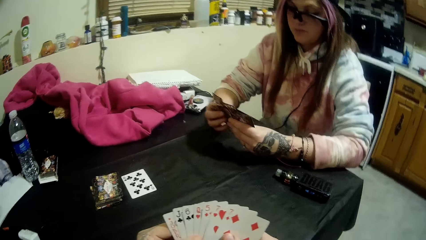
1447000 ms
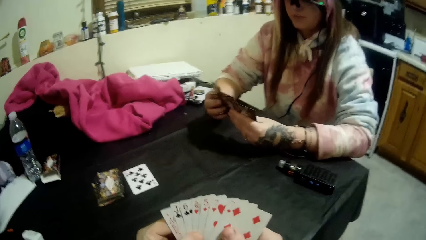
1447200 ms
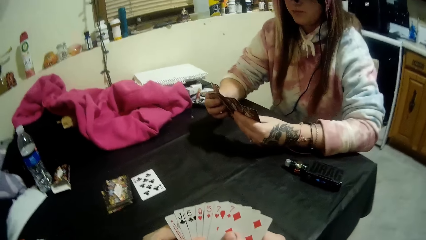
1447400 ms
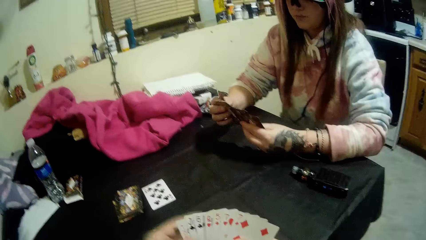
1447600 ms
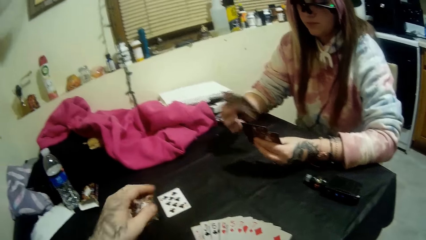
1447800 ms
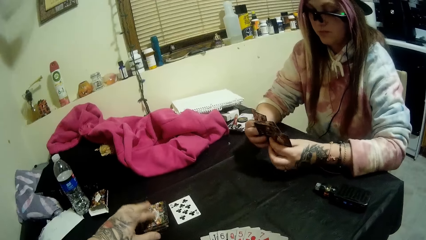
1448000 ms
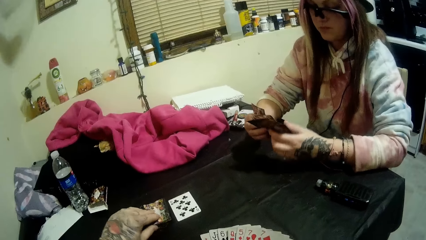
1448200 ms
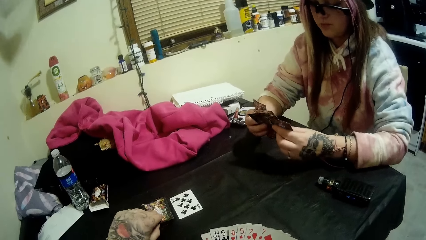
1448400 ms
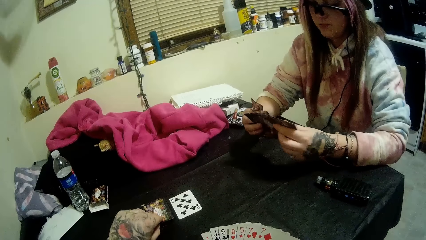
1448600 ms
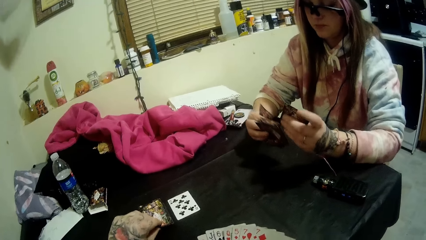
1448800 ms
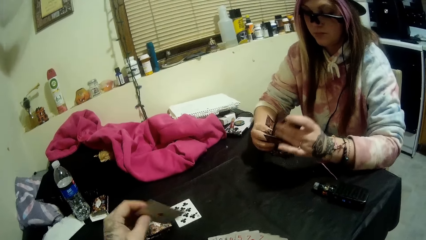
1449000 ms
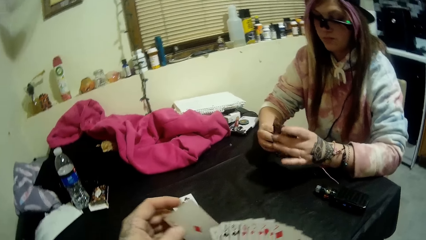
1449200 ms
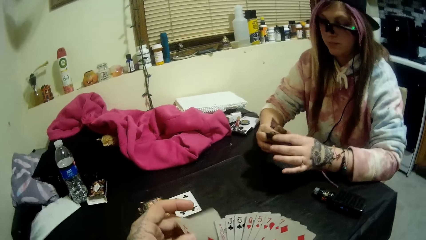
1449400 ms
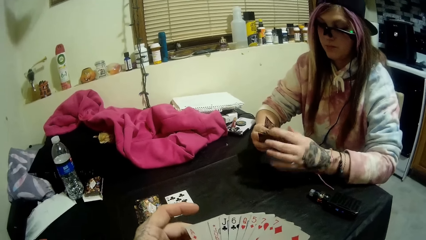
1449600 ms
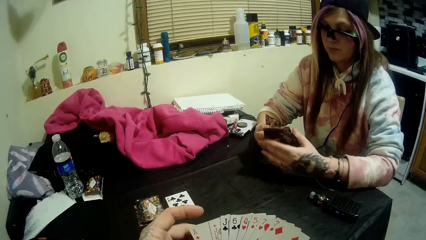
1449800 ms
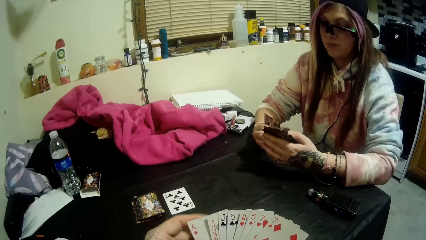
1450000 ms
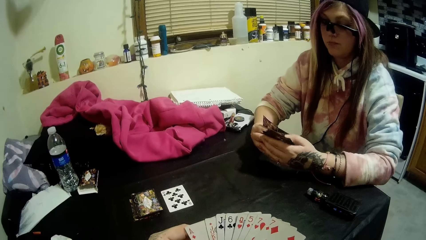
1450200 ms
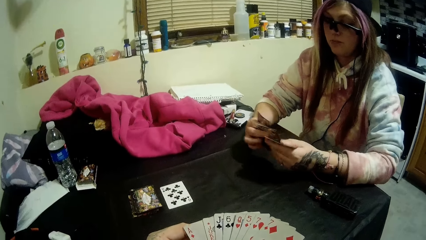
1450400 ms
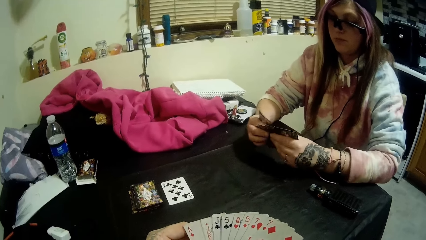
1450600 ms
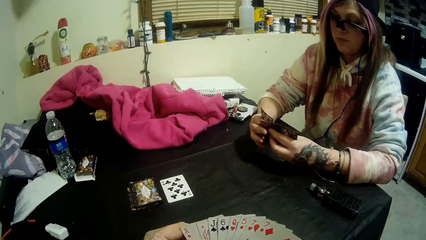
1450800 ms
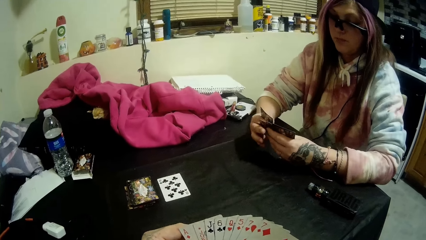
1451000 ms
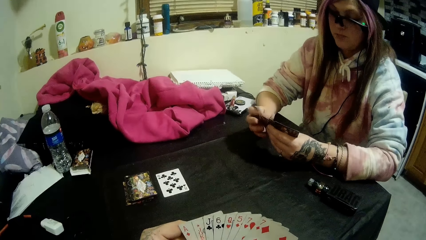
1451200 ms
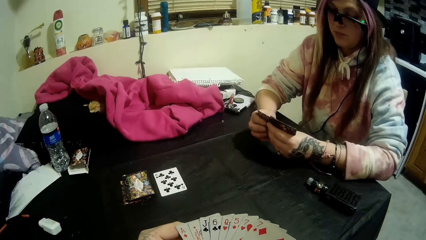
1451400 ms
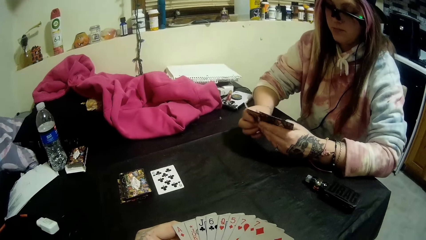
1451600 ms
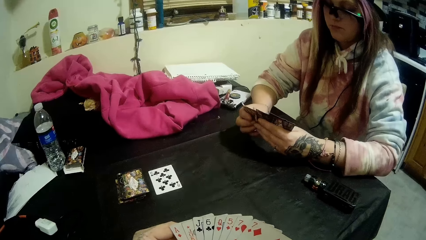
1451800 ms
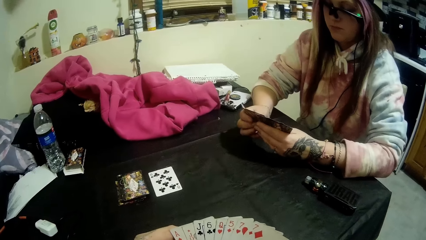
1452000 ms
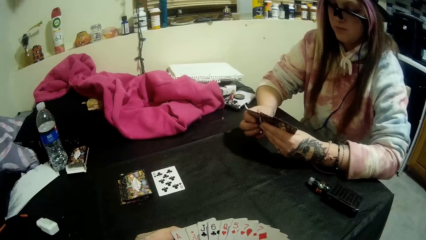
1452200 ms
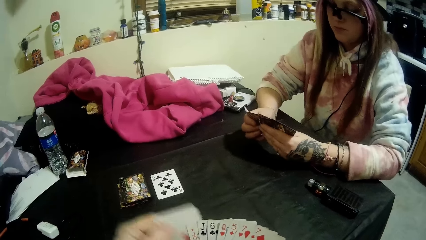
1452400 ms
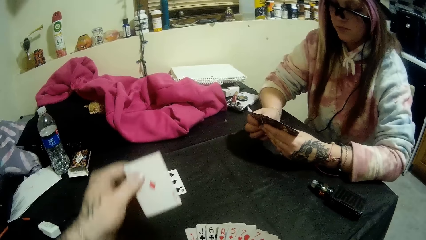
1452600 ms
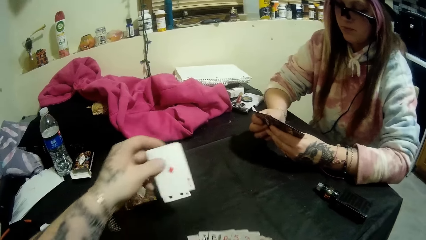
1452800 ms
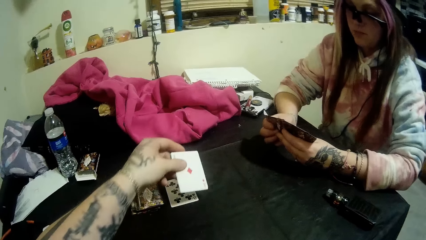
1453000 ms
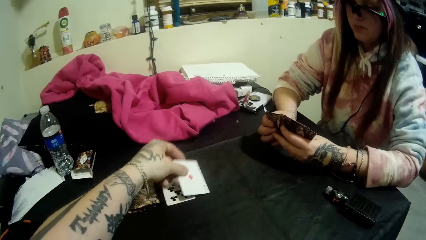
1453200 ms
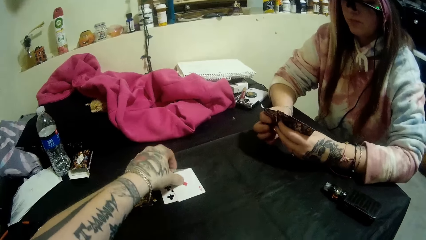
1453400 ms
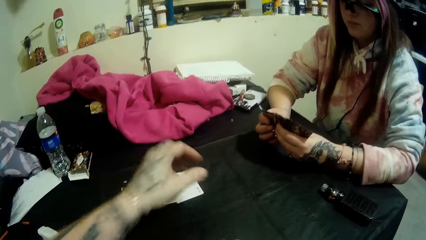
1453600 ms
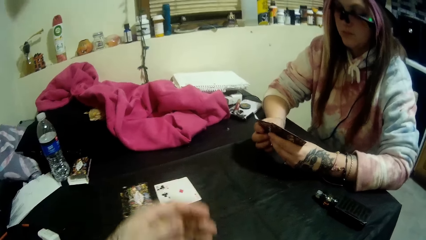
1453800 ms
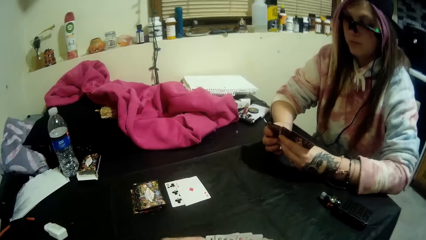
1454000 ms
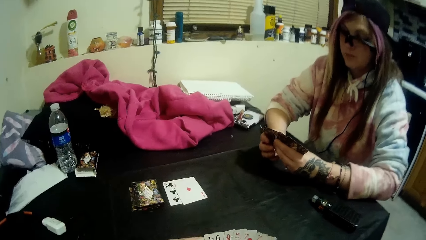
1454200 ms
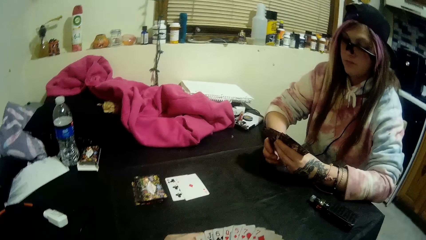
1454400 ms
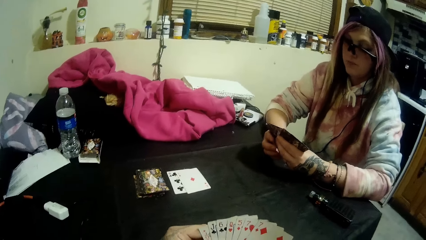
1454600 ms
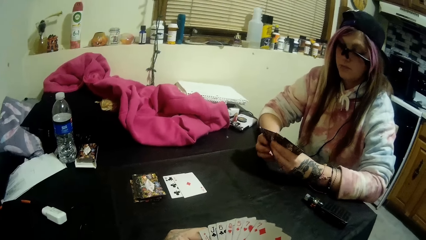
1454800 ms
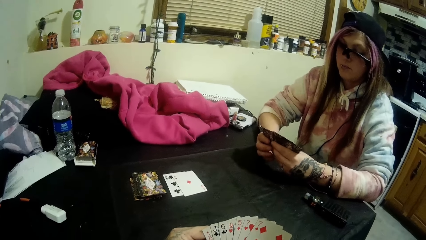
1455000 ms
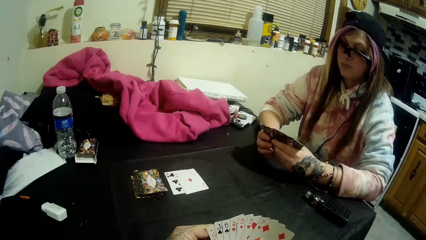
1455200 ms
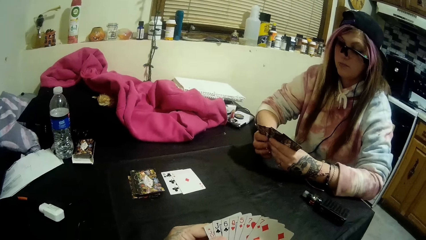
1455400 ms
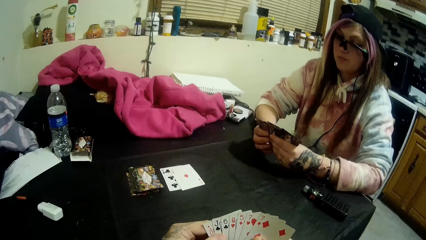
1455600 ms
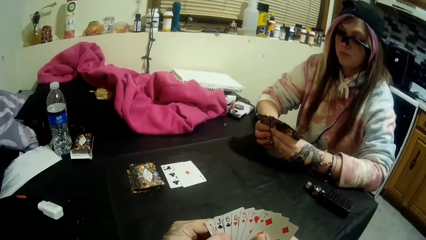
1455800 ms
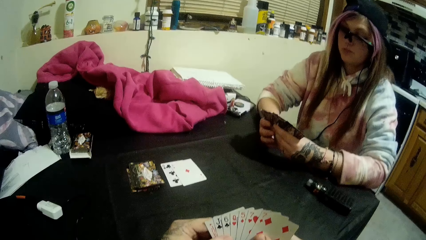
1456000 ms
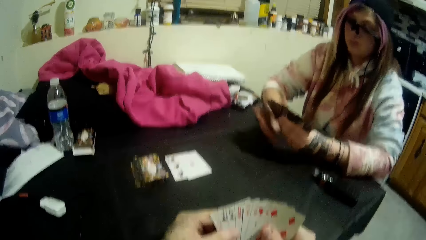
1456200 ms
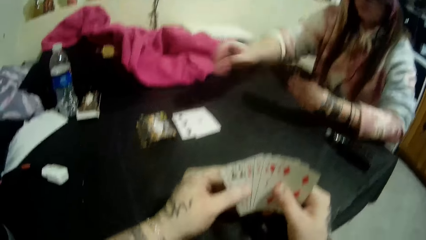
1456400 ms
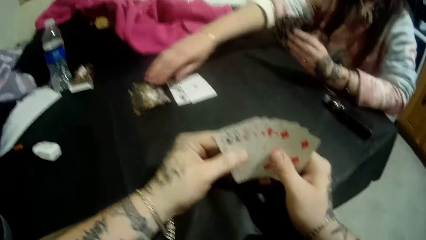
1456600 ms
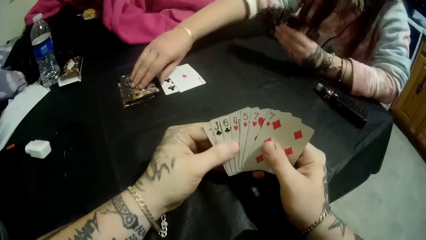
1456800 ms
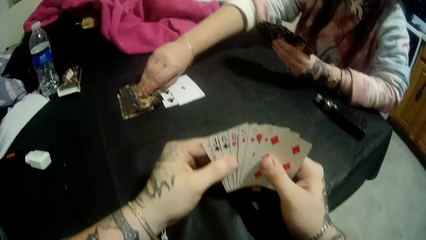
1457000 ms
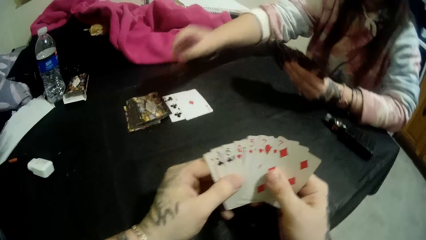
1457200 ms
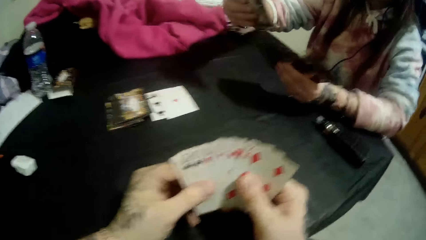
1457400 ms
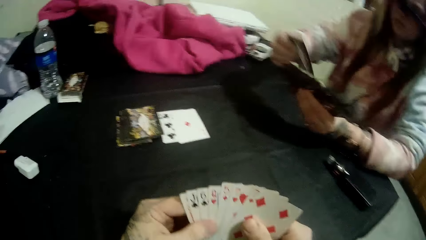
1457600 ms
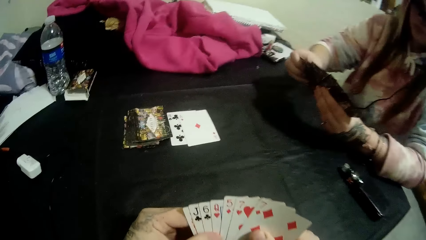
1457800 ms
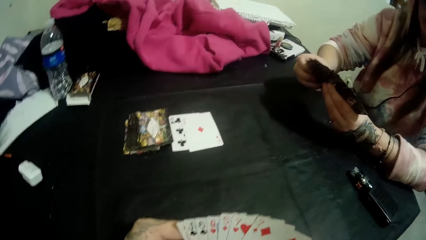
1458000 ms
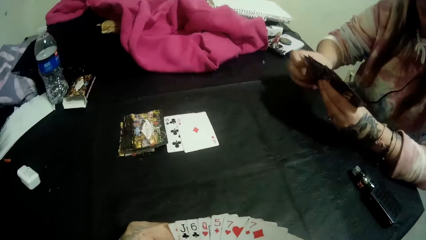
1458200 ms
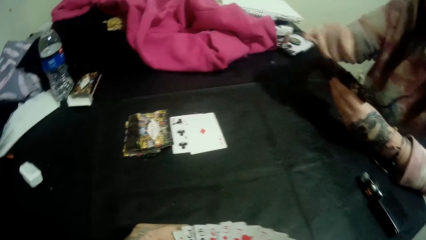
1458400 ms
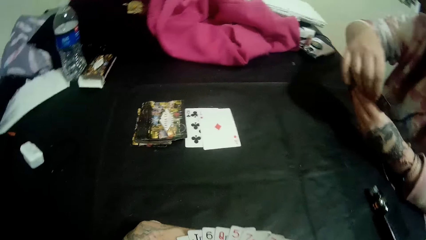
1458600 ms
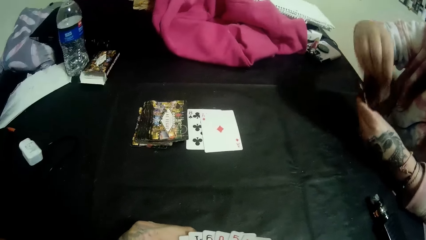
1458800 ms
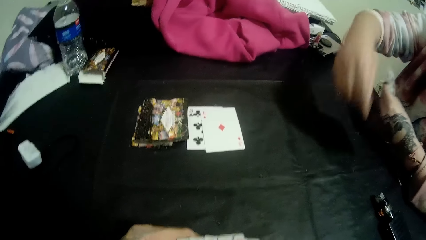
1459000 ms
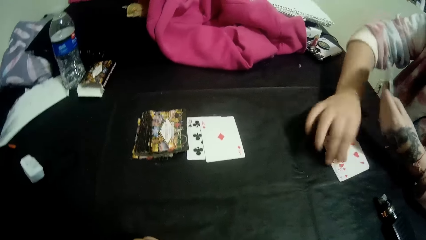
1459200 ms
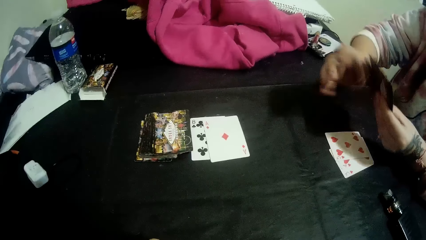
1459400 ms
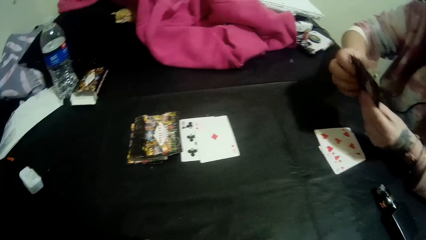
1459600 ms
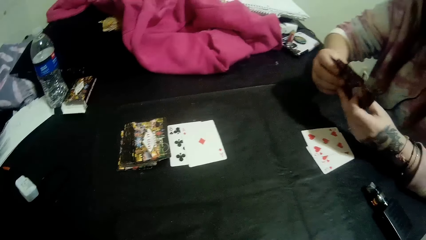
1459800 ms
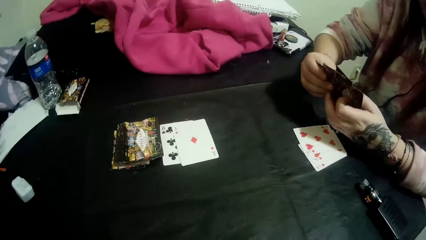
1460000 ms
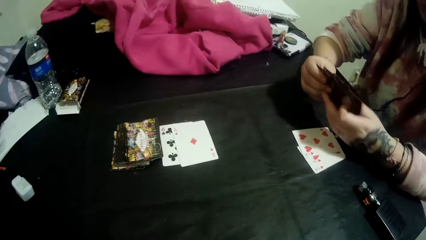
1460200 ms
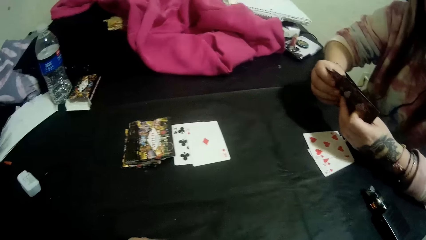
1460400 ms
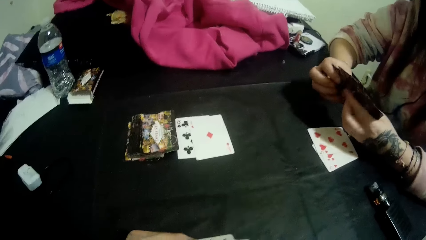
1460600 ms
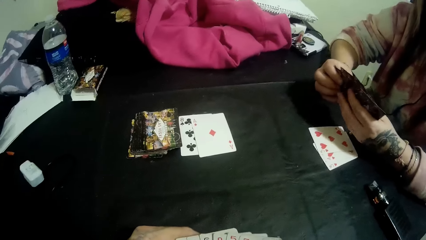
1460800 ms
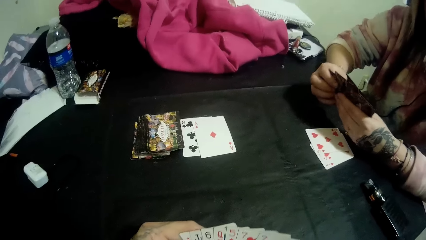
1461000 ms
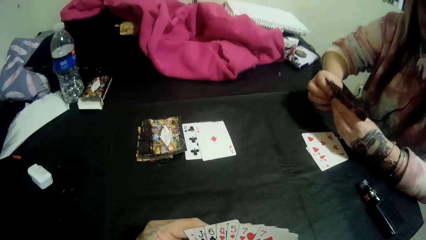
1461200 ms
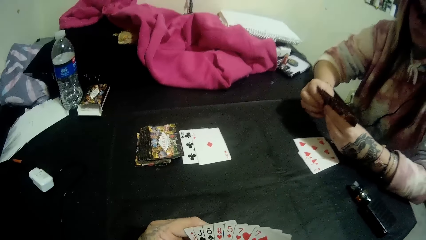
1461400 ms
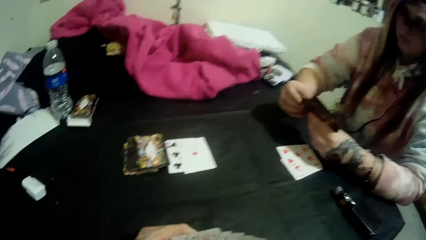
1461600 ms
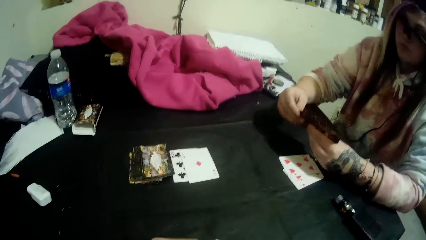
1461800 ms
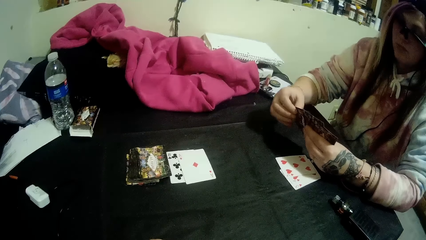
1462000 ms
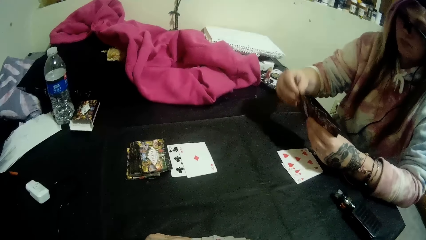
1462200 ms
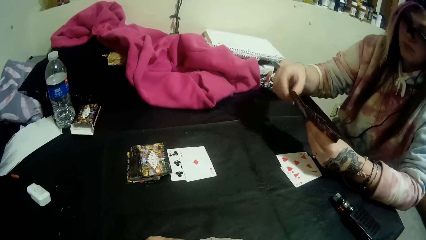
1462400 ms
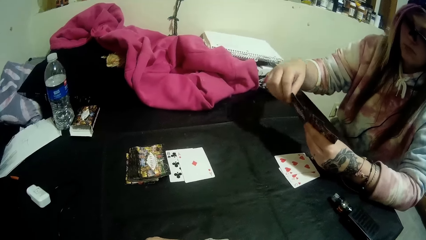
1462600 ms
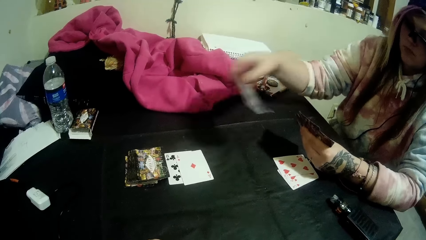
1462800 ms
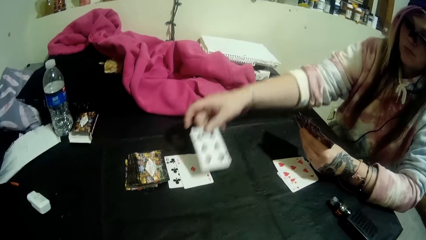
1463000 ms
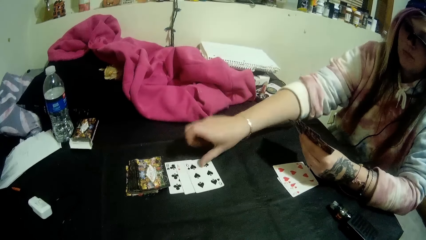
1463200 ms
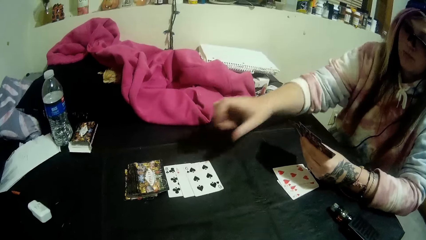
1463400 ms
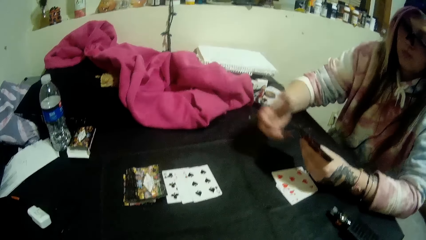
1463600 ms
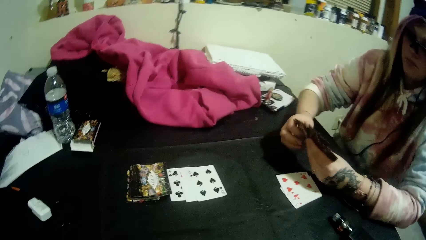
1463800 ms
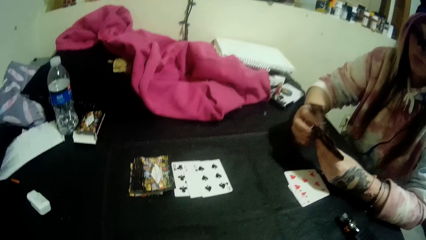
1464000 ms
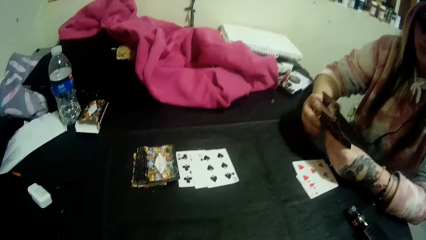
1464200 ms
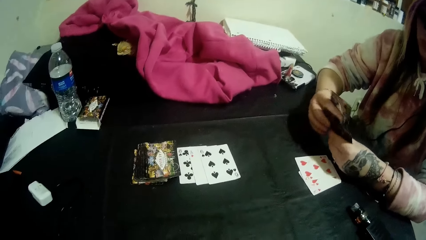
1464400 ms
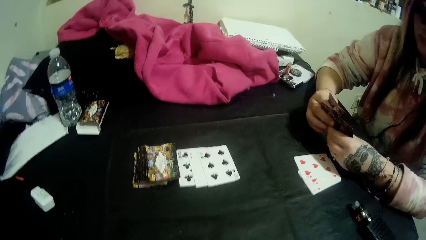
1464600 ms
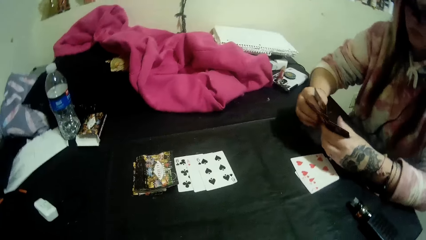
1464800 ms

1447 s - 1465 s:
A woman sorts the playing cards in her hands. The camera wearer picks up a card from the closed deck of cards with his left hand. He drops a card on the card beside the closed deck with his left hand. The woman picks up a card from the closed deck of cards on the table with her right hand. The woman drops a pair of cards on the top of the table with her right hand. The woman drops a card on the pile of cards beside the closed deck on the table with her right hand.
